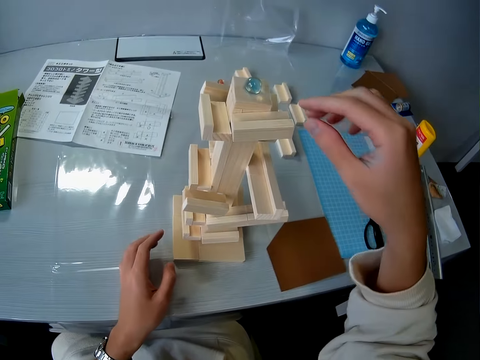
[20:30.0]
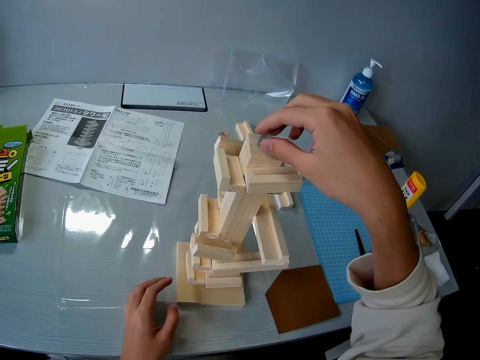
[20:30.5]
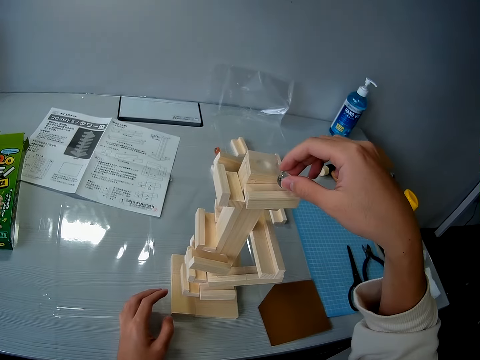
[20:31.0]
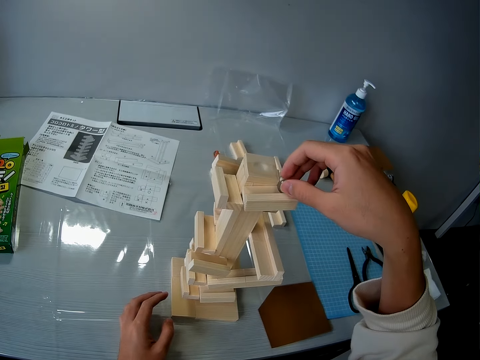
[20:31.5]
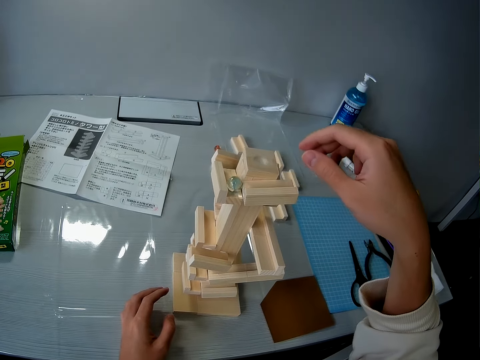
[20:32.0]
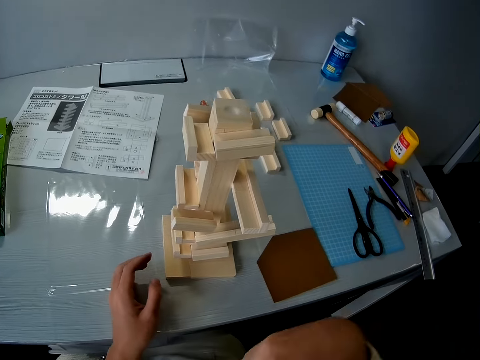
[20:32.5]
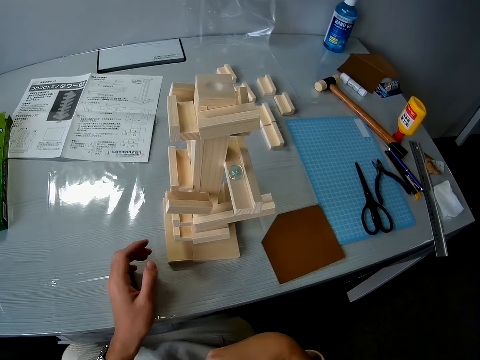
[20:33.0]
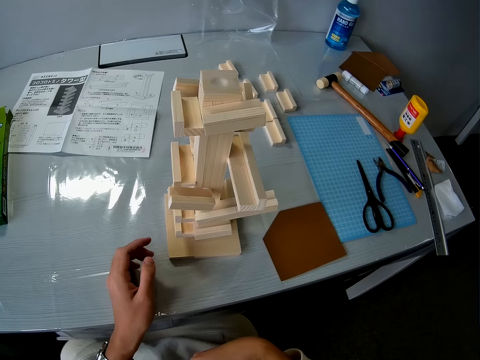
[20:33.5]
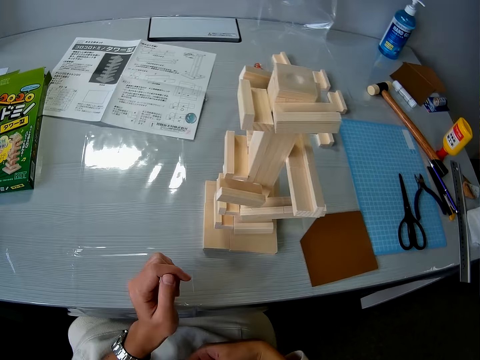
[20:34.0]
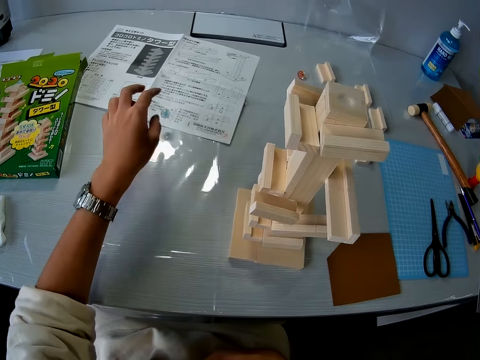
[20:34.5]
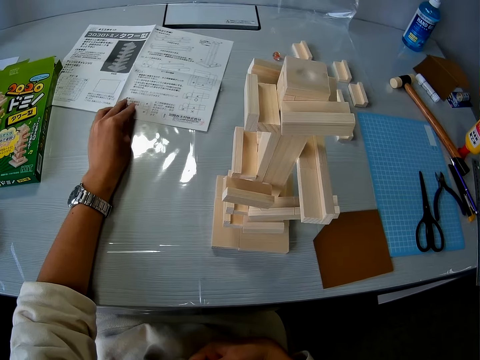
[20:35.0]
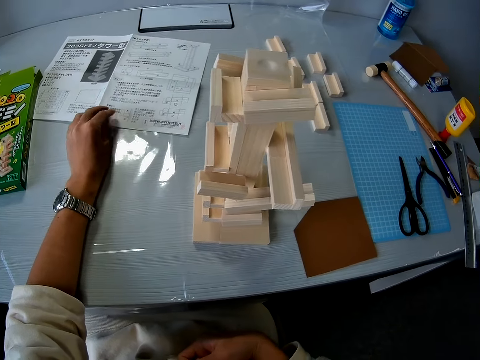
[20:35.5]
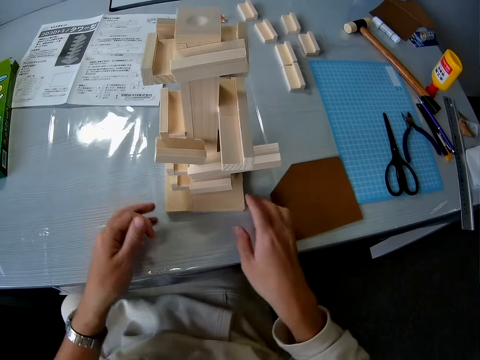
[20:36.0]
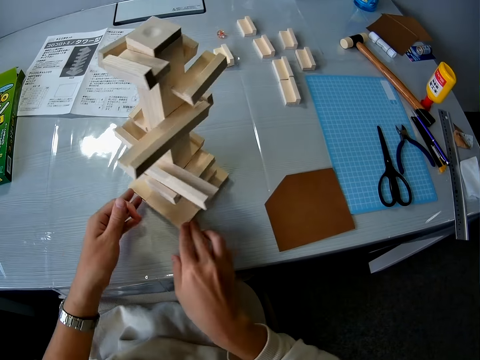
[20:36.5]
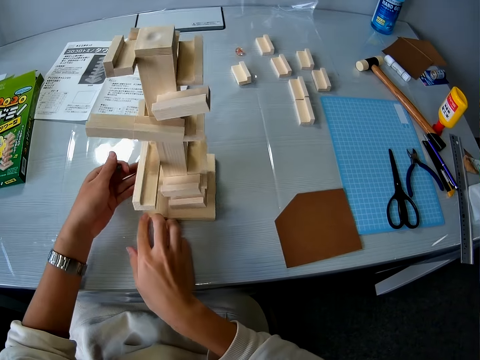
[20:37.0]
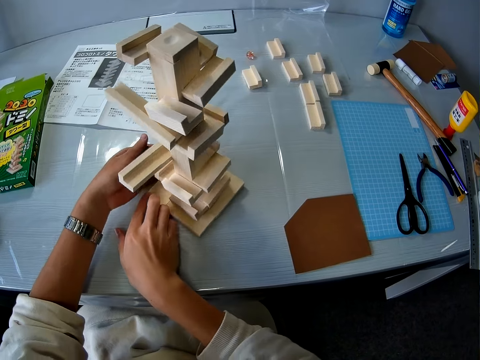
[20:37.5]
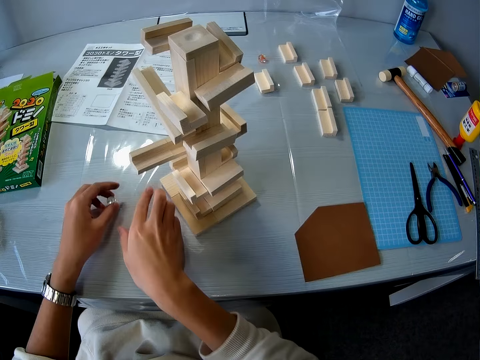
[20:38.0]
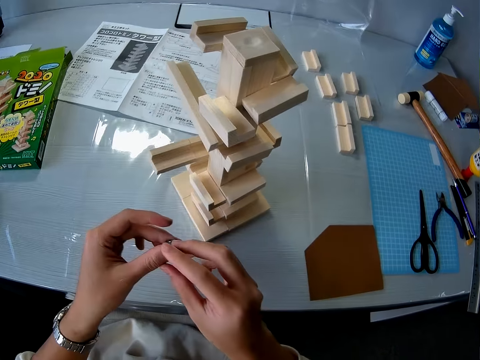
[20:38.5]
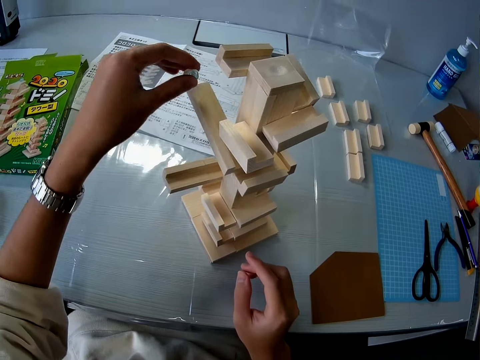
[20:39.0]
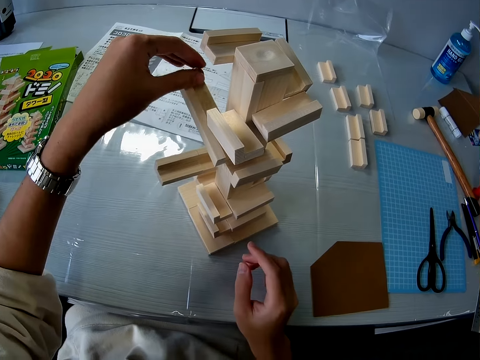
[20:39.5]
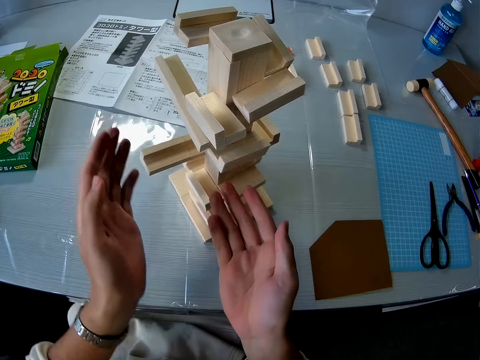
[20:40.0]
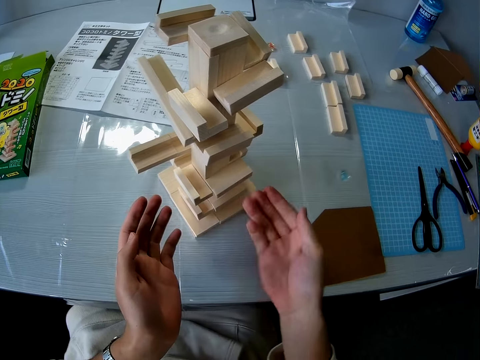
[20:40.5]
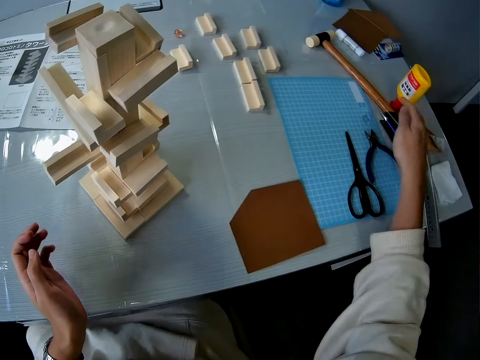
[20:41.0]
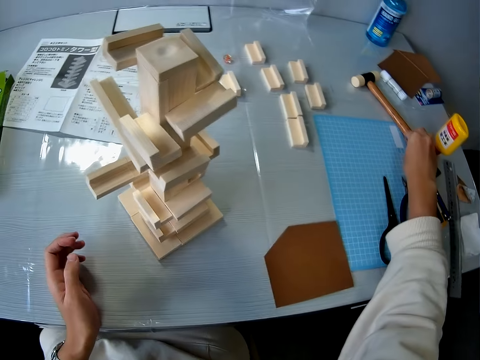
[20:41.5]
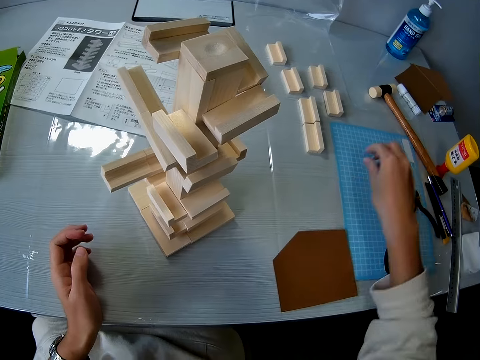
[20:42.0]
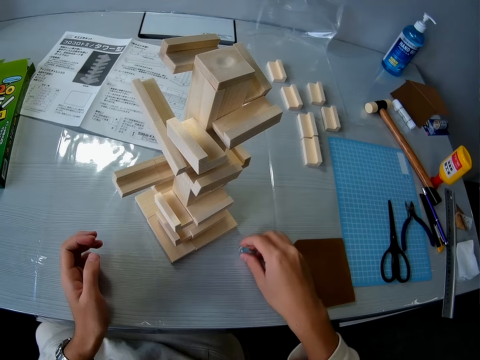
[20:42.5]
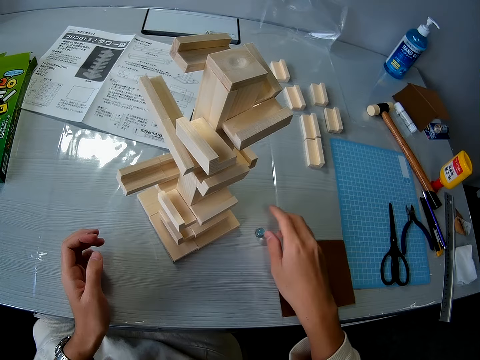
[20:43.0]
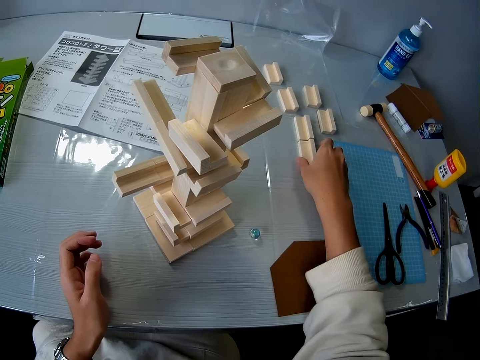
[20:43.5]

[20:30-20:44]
The camera wearer picks up a glass ball from the top of the wooden model. She releases the glass ball on the wooden model. She picks up the glass ball from the table. She turns the wooden model on the table with her hands. She releases the glass ball on the wooden model. She picks up the glass ball from the table with her right hand. She drops the glass ball on the table.

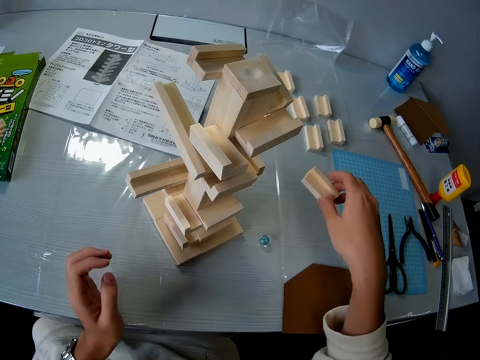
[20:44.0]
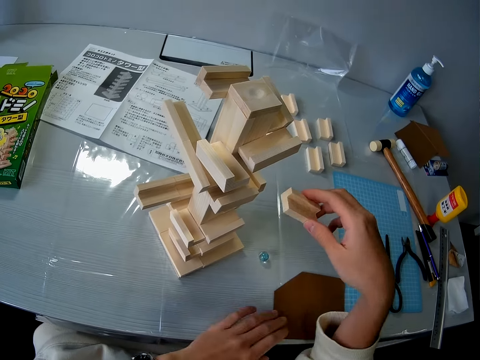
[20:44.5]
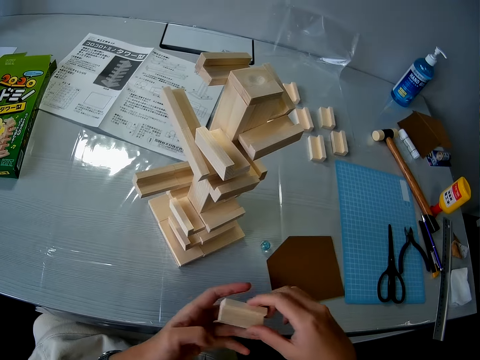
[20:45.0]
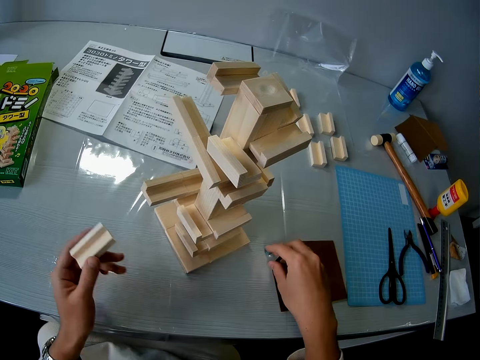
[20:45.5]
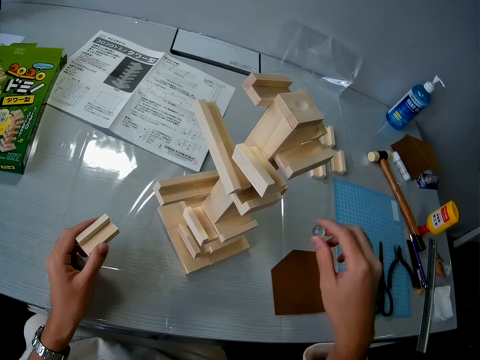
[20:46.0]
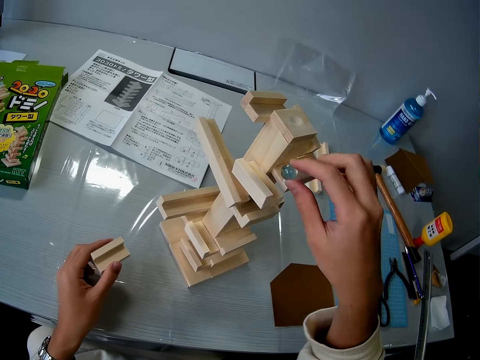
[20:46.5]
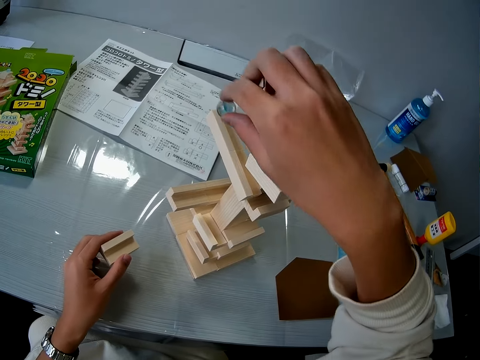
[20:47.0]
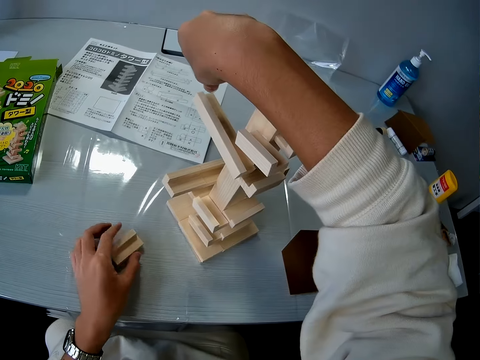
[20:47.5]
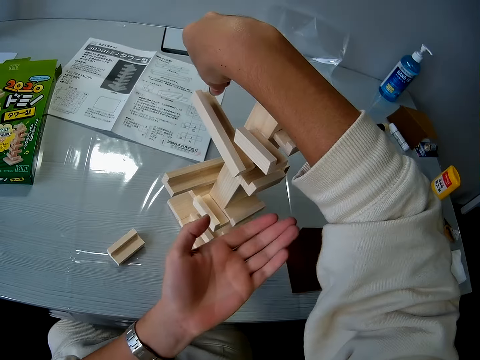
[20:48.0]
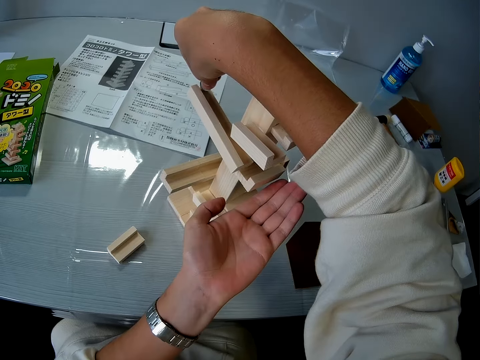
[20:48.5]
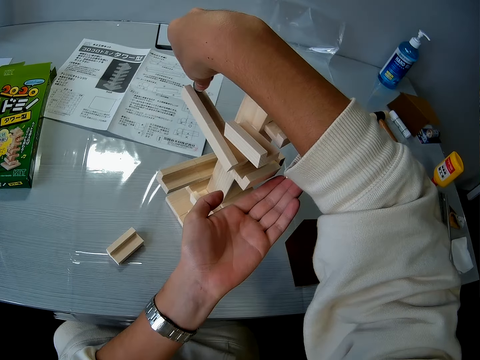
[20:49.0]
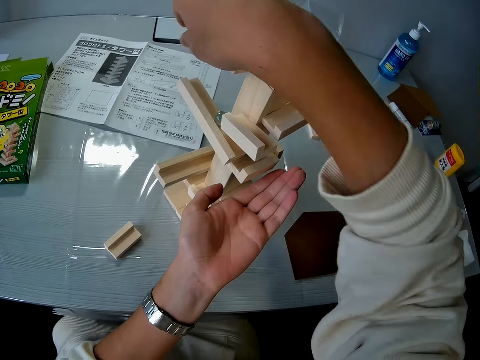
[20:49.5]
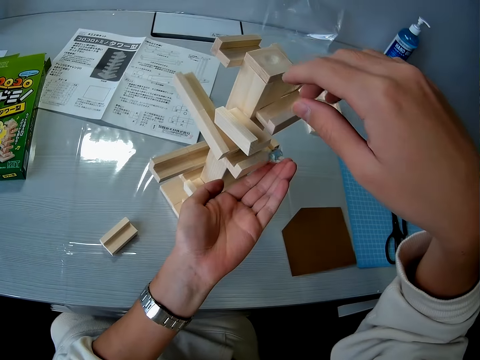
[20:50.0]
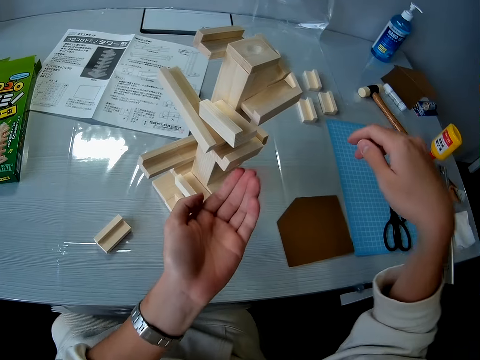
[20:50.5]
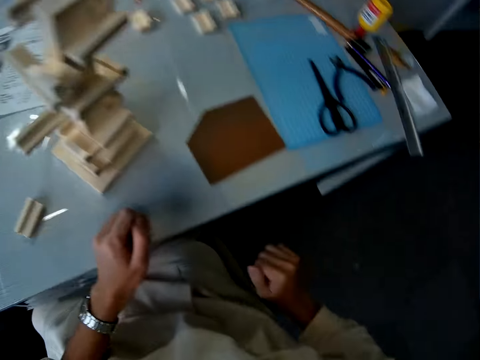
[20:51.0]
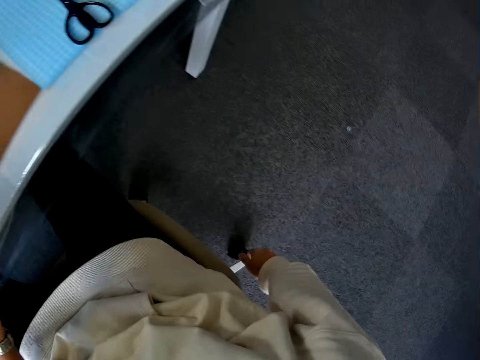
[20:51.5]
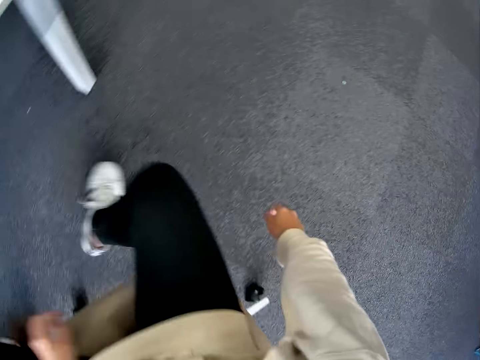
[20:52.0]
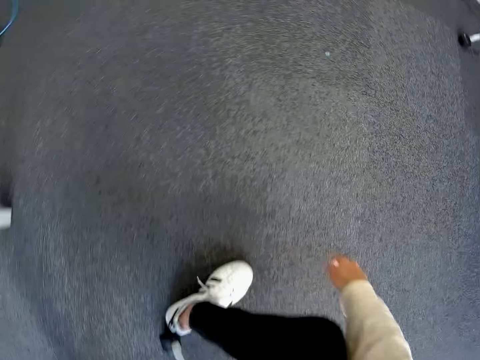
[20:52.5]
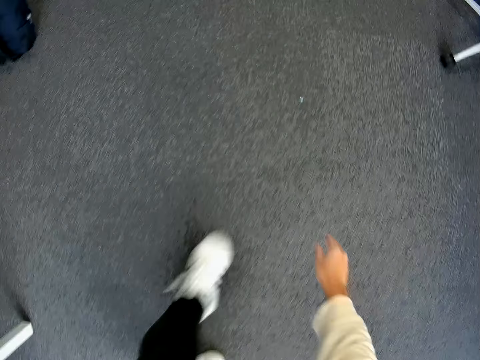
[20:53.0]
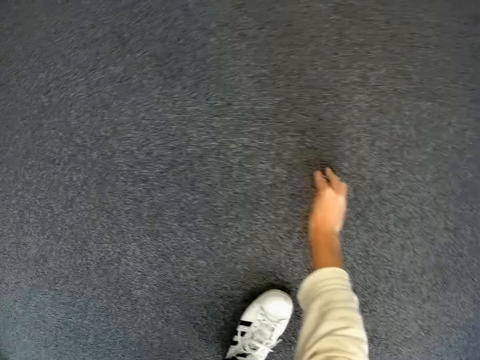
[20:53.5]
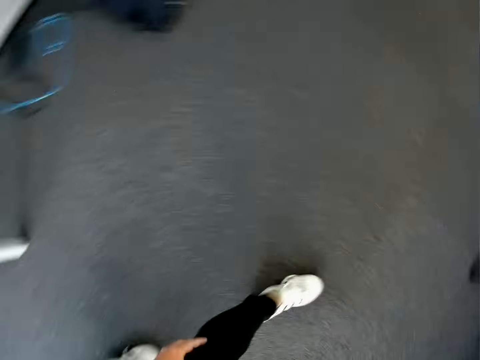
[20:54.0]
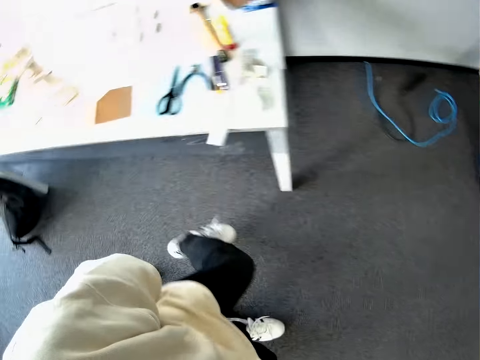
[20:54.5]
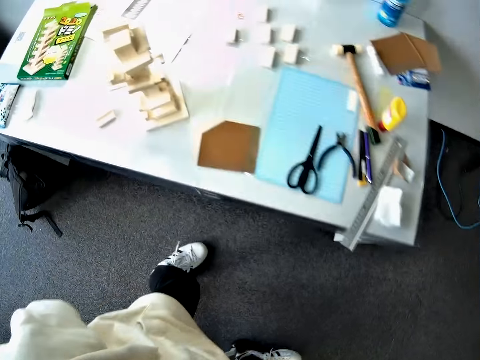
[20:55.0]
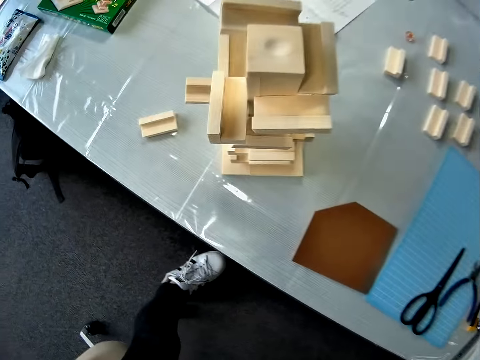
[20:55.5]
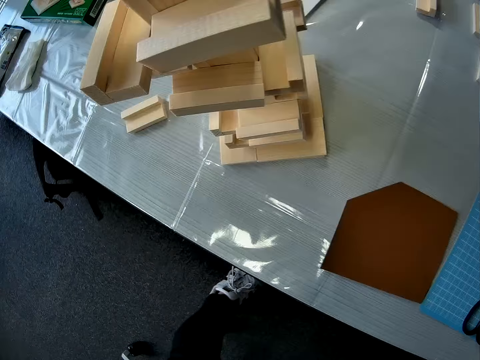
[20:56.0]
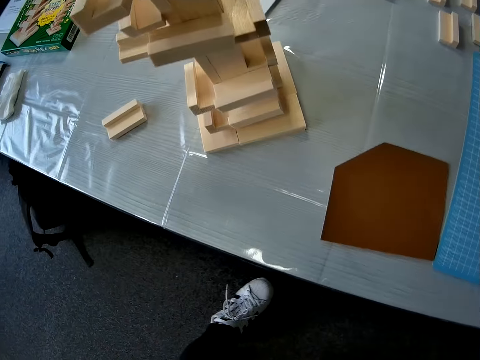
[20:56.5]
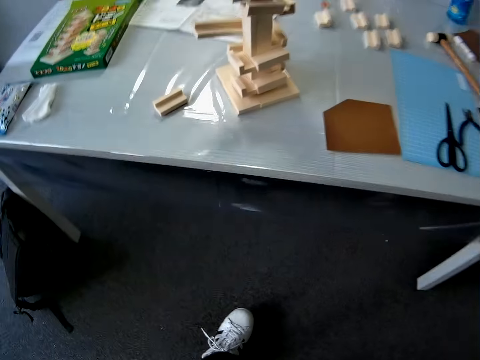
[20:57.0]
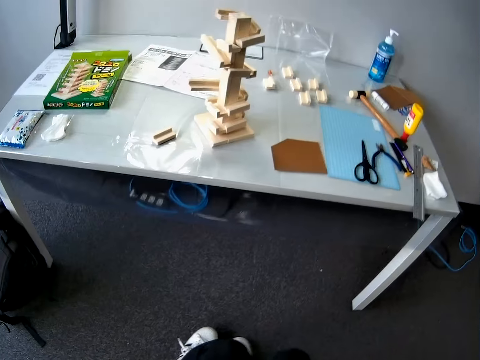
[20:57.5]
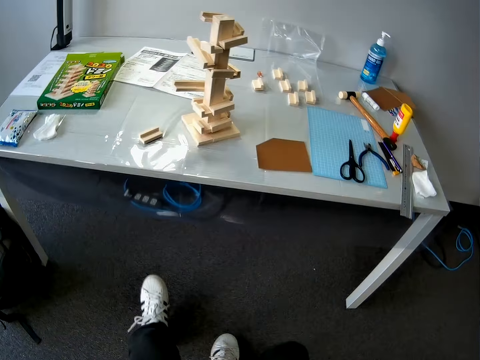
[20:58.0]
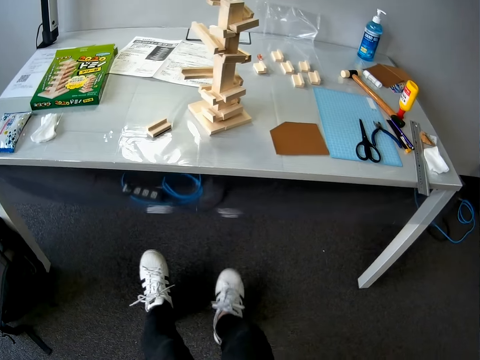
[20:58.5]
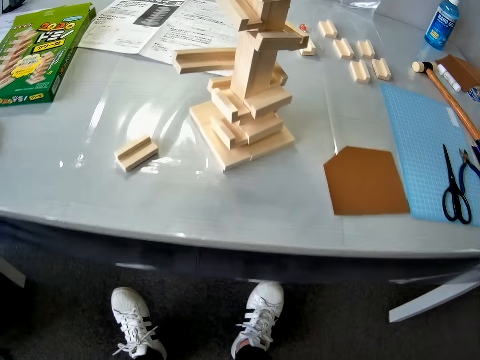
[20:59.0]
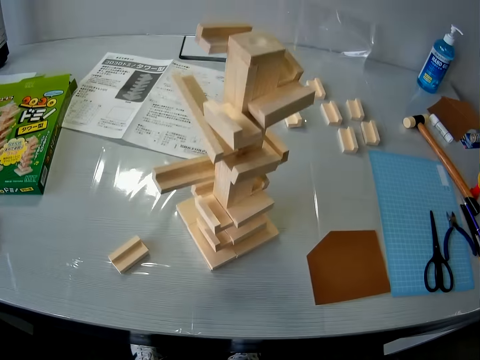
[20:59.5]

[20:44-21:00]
The camera wearer picks up a wooden piece from the table. She moves the brown paper with her left hand on the table. She transfers the wooden piece from her right hand to her left hand. She picks up the glass ball from the table. She drops the wooden piece in her left hand on the table. She releases the glass ball on the wooden model. She moves away from the table. She picks up the glass ball from the floor. She moves towards the table.
